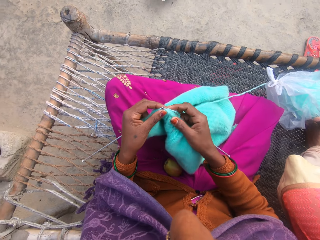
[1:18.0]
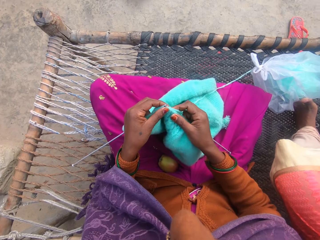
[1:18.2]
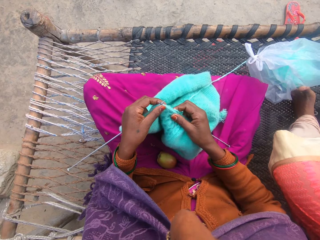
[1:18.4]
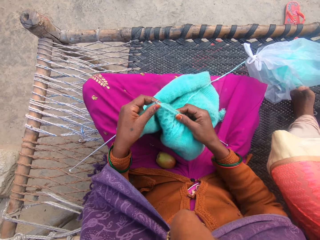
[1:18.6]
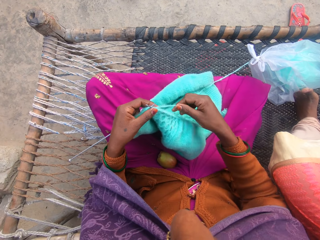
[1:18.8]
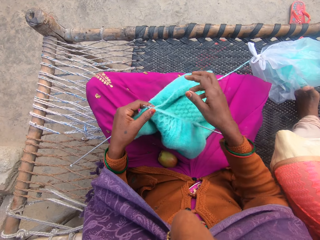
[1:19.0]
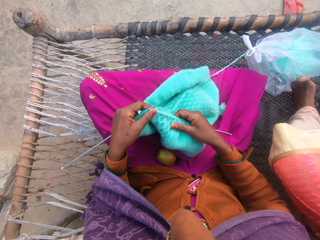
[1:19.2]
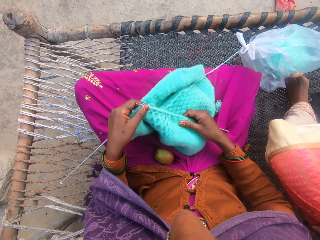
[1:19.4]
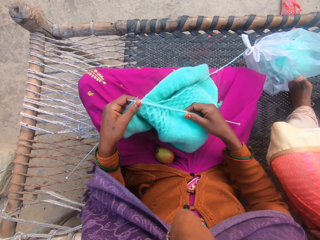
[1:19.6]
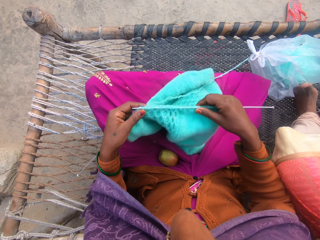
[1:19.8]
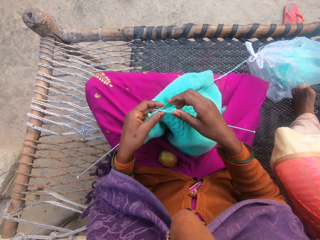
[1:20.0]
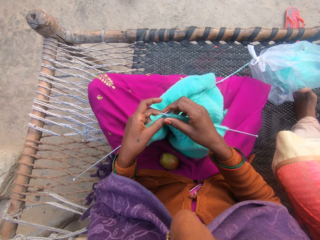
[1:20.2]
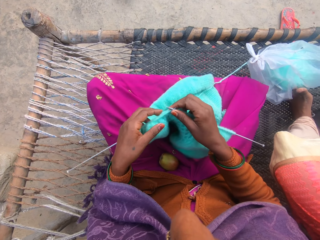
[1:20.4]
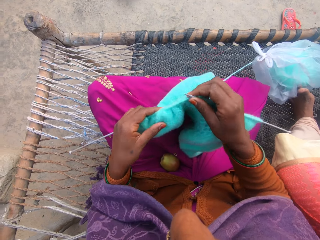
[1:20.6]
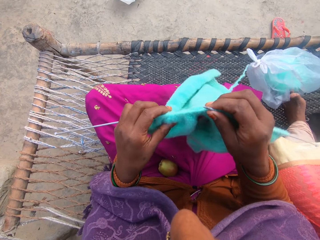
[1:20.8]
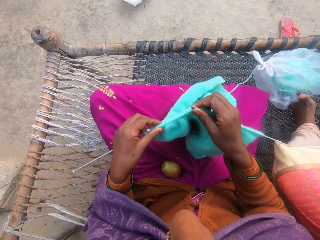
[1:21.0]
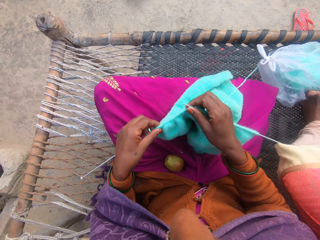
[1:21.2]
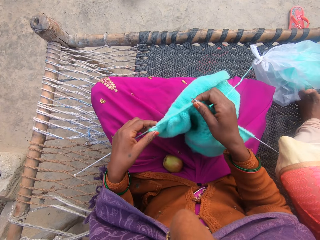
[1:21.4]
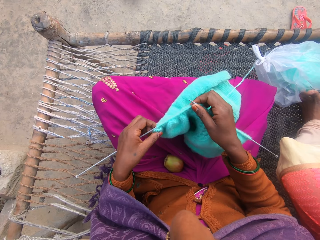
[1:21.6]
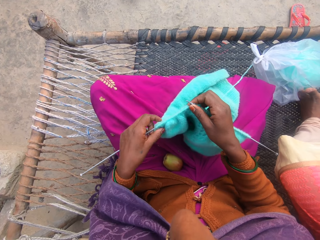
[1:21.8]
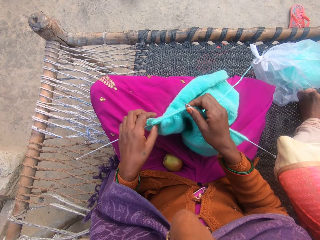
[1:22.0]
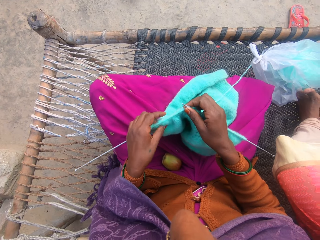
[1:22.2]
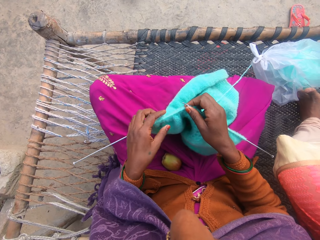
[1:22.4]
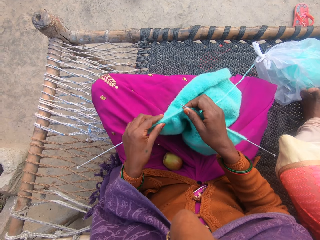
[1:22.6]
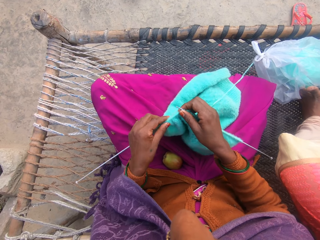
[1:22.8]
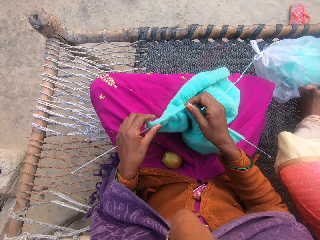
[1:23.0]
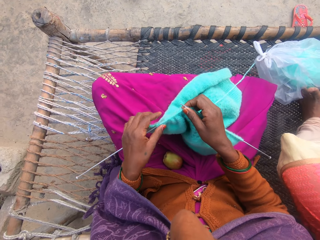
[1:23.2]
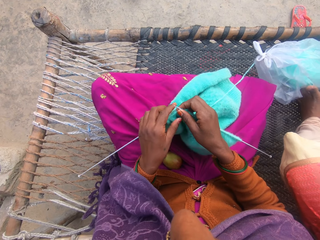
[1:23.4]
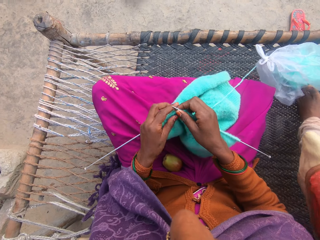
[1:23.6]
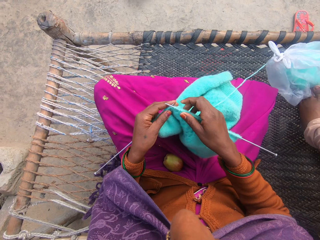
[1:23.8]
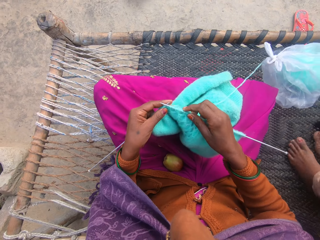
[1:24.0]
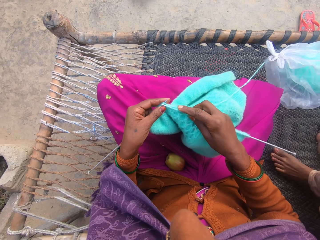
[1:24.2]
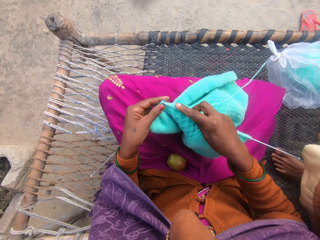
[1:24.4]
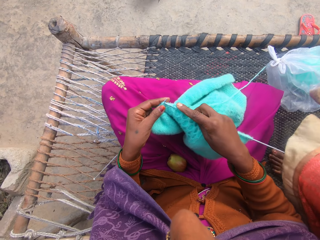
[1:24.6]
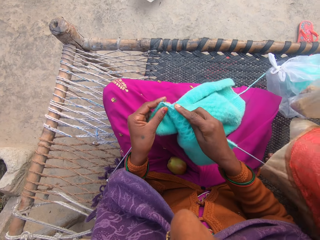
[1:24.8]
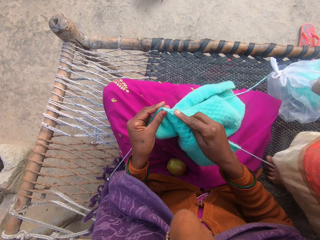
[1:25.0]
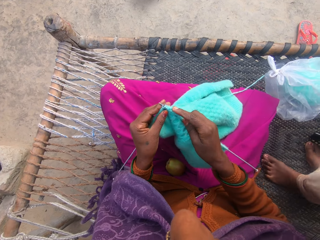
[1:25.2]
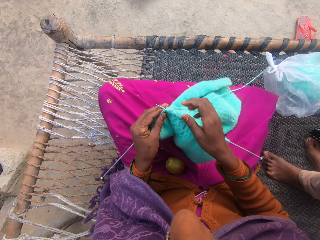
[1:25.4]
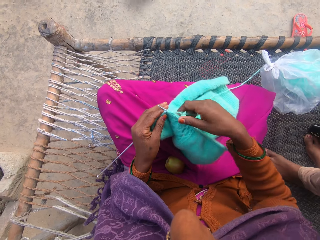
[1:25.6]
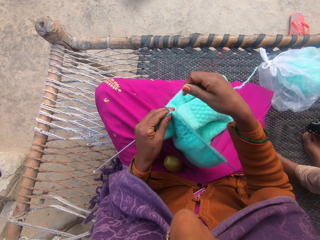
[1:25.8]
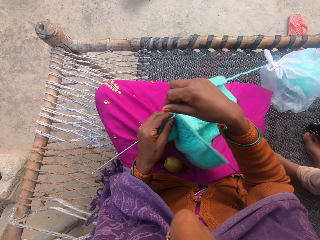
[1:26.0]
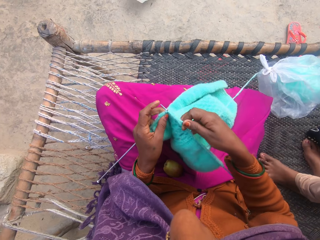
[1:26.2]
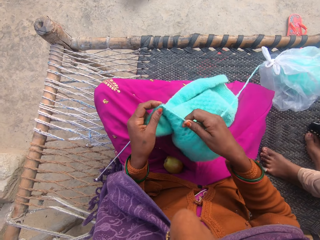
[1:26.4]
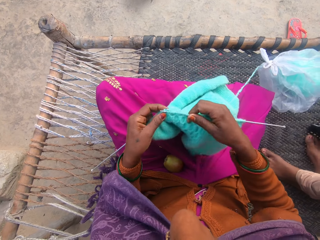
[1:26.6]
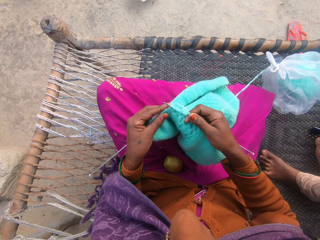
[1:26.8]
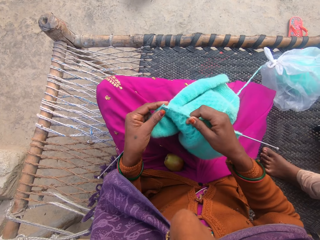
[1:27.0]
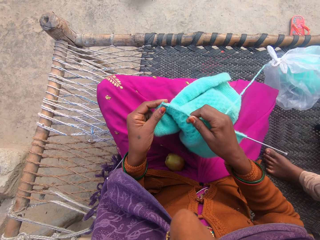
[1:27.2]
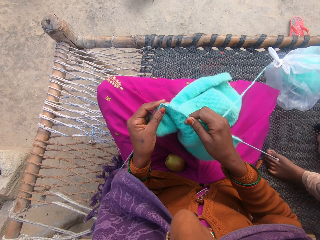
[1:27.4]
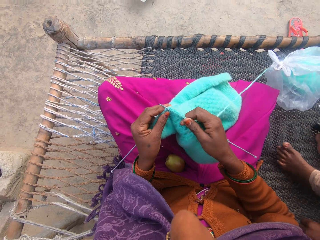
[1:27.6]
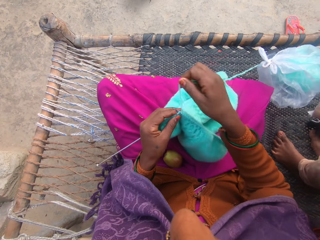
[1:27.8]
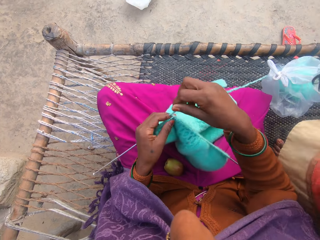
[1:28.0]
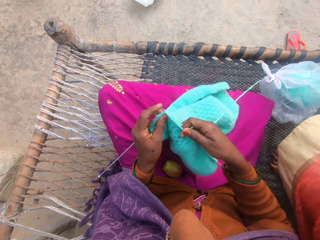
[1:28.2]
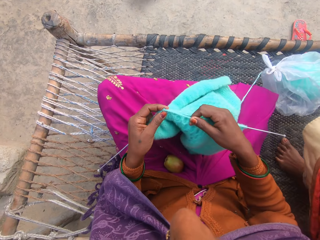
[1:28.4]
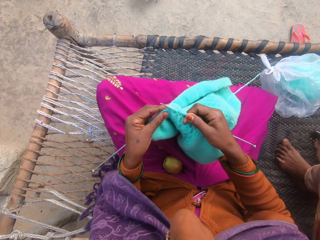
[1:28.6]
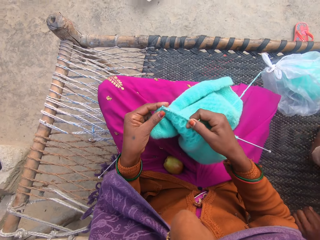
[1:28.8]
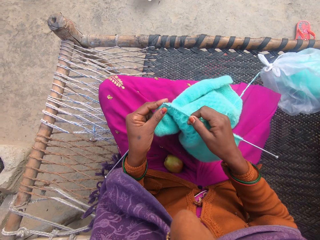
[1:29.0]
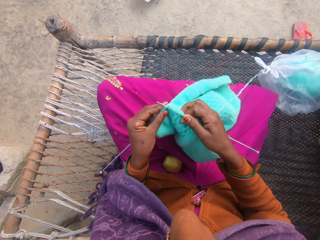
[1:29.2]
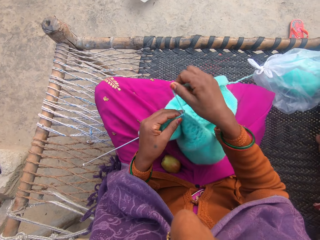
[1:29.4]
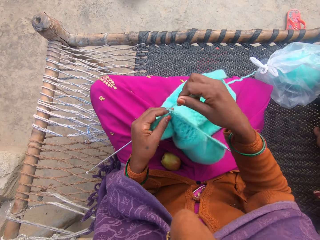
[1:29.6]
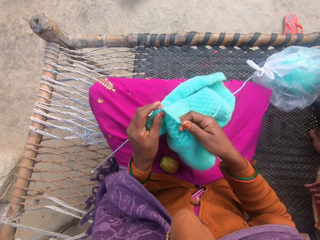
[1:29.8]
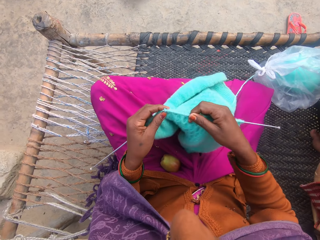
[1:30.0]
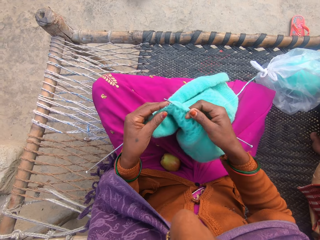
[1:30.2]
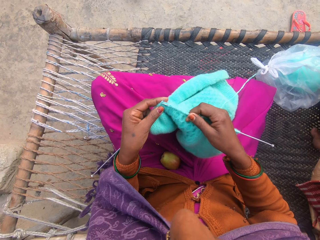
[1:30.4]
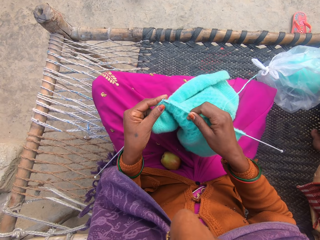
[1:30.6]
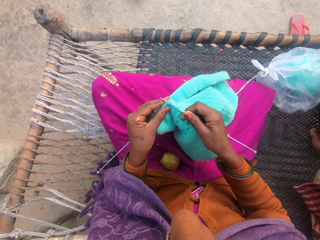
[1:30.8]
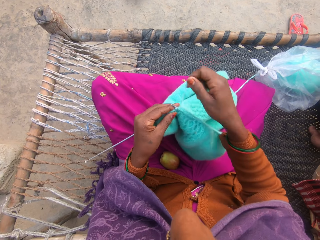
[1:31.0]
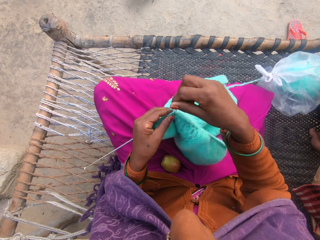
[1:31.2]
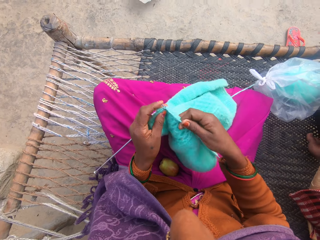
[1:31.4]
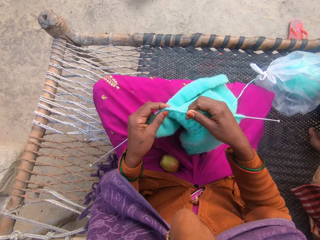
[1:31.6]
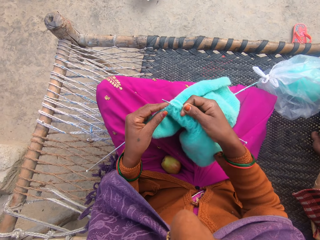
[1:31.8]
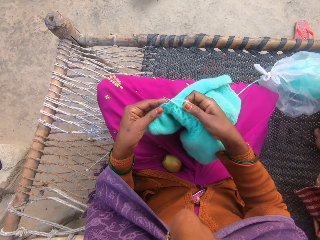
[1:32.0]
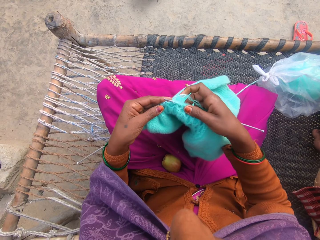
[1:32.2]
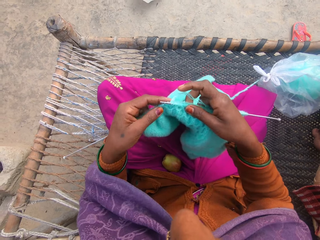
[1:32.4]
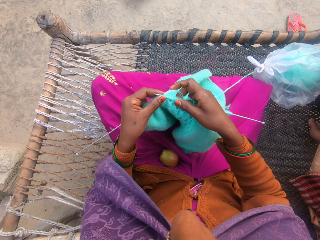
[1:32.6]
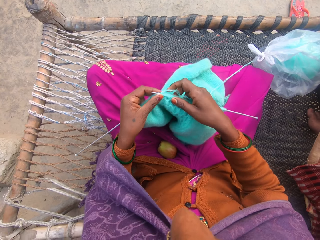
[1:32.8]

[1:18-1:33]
The camera wearer pushes the cloth on the knitting needle. They talk to a woman. The woman walks away. The camera wearer knits the cloth. The girl sits on the charpoy.

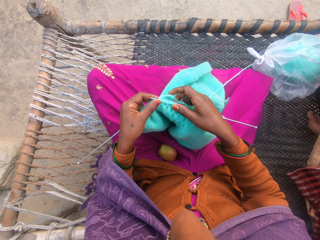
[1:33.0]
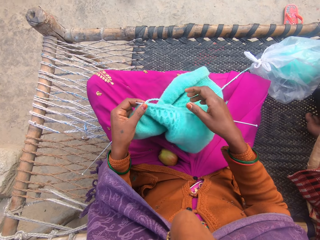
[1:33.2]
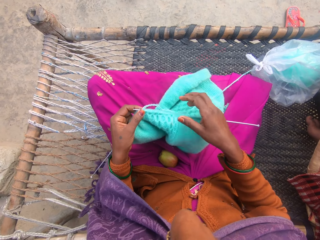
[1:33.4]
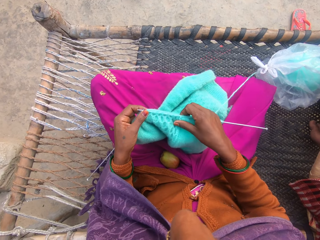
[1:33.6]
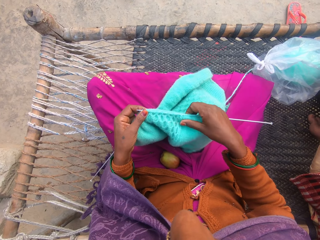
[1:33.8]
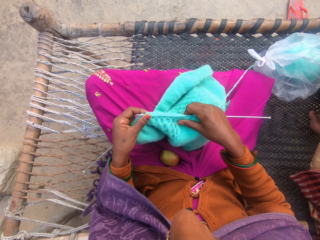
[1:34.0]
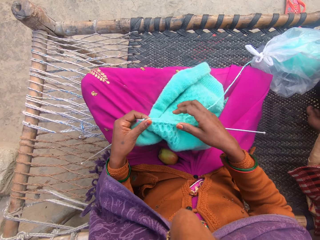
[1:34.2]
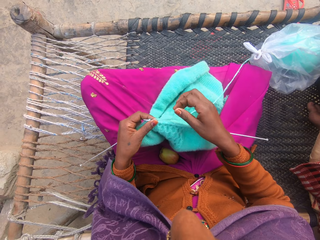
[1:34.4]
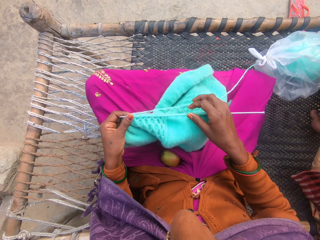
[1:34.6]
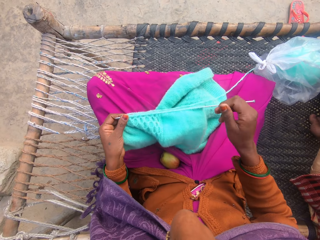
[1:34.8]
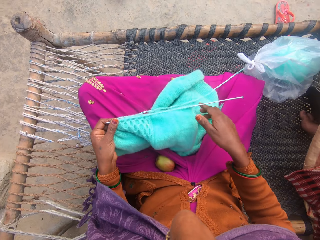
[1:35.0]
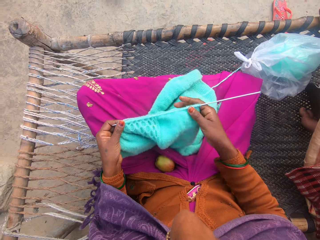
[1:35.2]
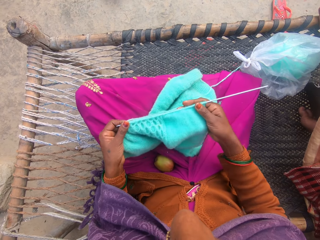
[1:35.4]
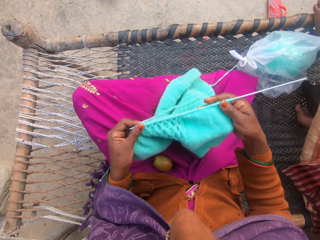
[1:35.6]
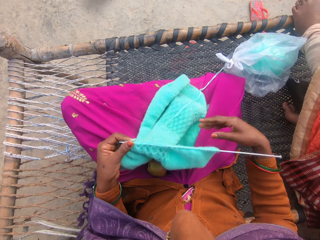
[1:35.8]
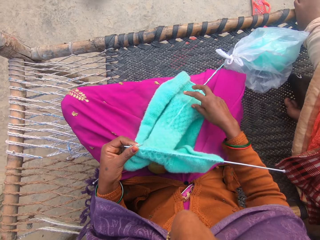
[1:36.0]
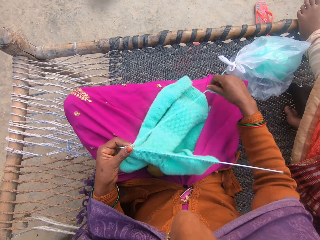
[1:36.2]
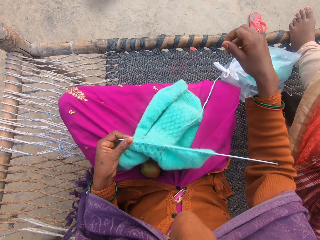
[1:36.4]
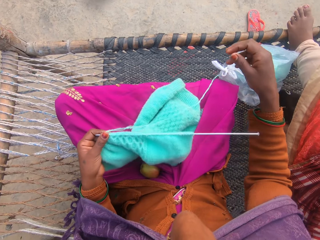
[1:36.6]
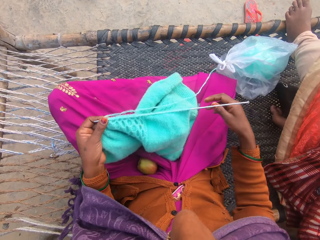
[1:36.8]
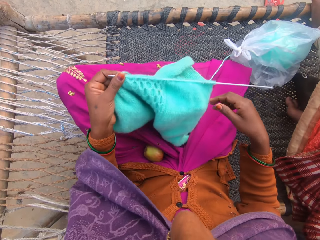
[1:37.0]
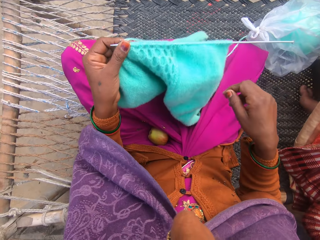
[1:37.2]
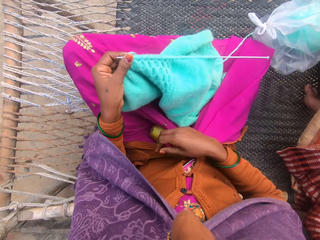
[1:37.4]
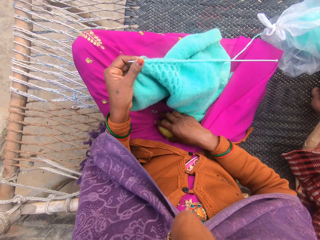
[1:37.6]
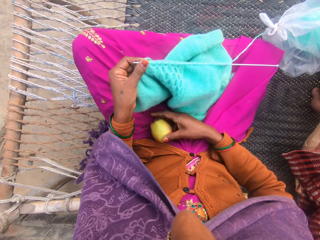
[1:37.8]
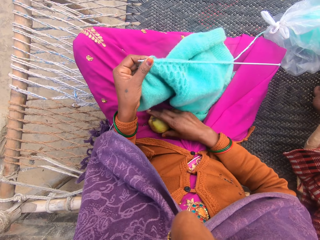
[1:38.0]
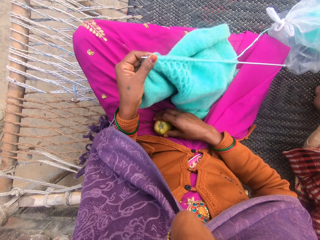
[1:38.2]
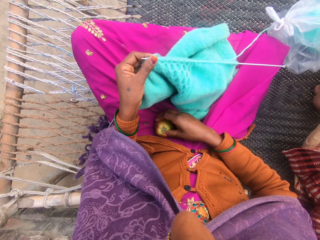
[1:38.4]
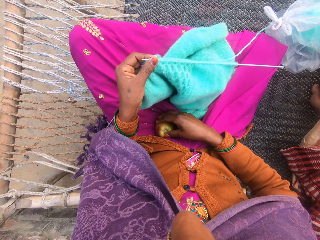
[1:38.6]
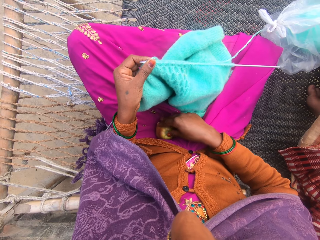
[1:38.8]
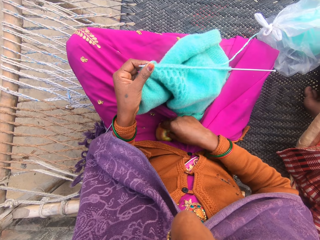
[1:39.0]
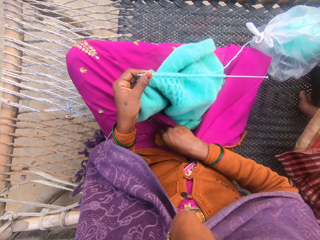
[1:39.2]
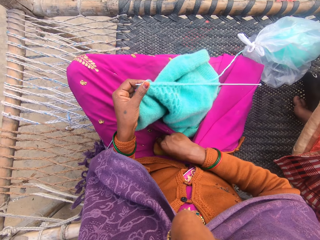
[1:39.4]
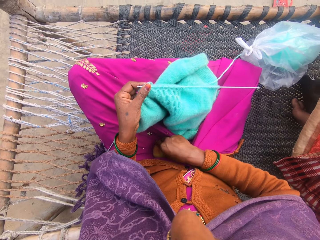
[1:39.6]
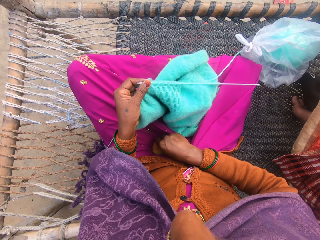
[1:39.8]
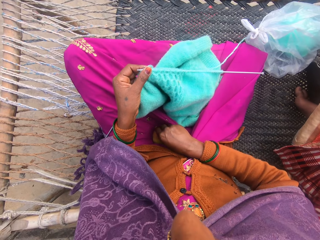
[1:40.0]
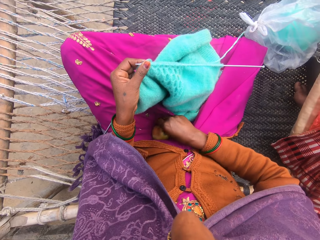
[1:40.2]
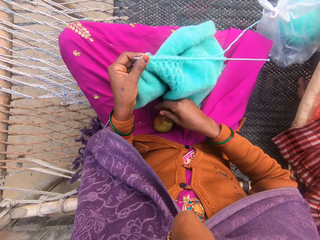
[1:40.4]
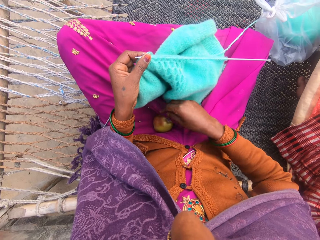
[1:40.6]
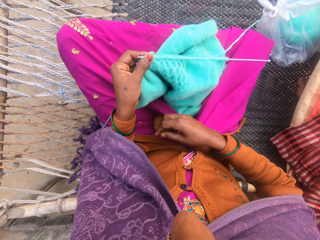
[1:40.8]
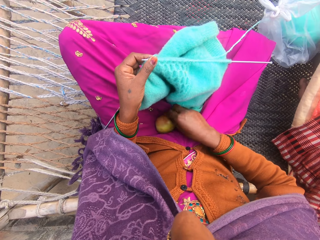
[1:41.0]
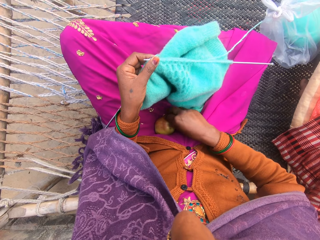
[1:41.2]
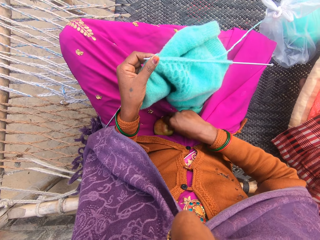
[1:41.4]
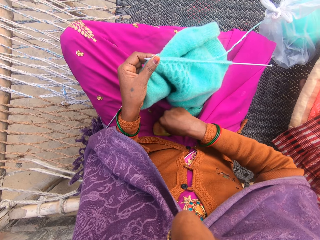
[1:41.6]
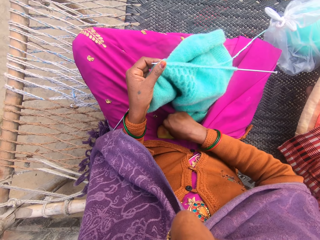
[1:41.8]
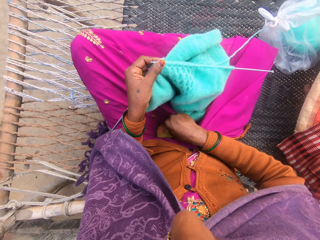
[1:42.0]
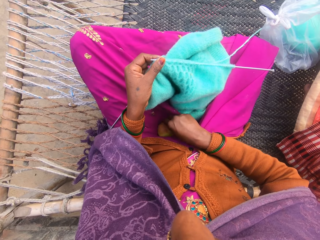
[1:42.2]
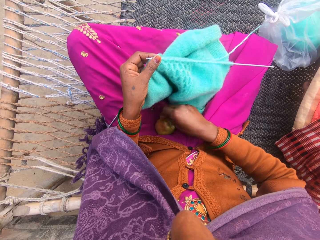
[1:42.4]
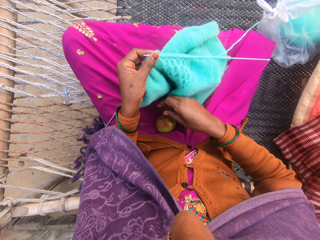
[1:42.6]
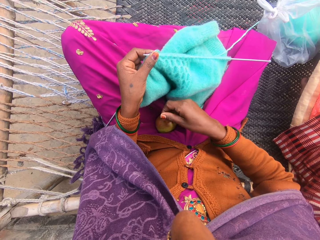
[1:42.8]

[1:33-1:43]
The camera wearer stretches the string. She touches the apple. She cleans the apple that's on her cloth between her thighs. She removes the stem on the apple.
